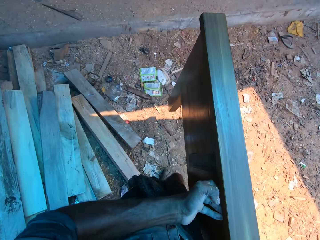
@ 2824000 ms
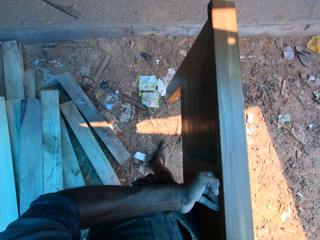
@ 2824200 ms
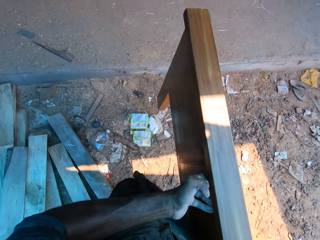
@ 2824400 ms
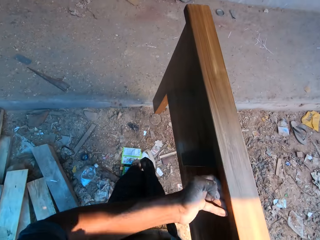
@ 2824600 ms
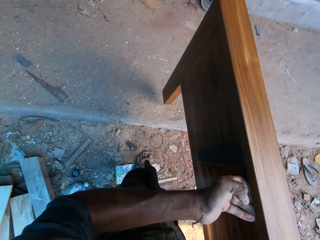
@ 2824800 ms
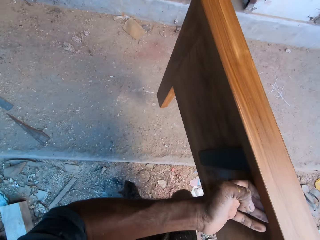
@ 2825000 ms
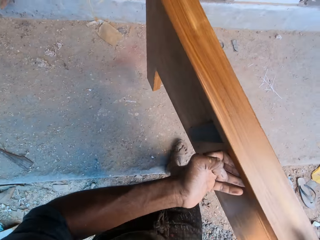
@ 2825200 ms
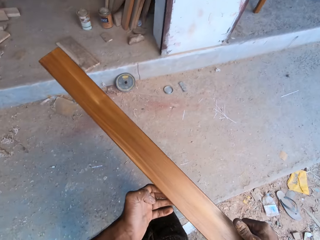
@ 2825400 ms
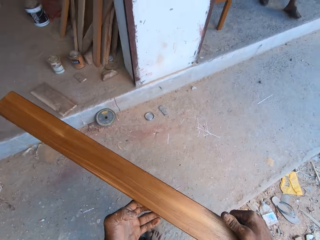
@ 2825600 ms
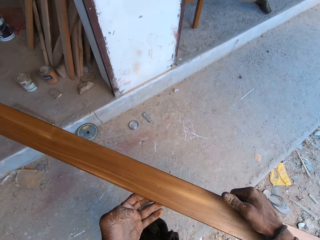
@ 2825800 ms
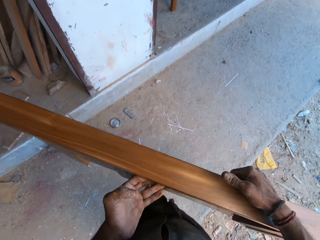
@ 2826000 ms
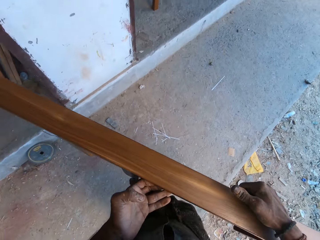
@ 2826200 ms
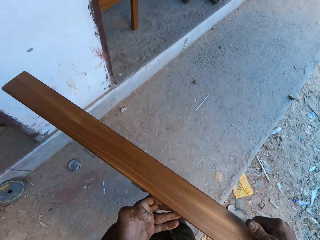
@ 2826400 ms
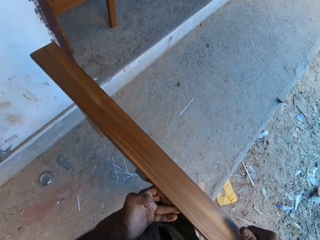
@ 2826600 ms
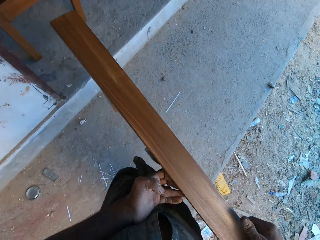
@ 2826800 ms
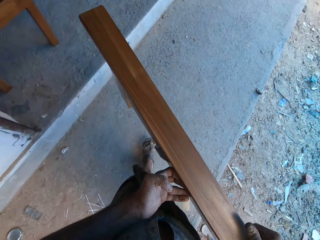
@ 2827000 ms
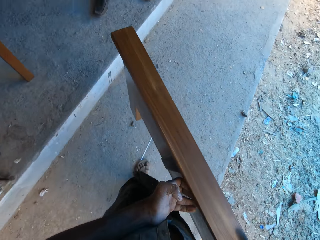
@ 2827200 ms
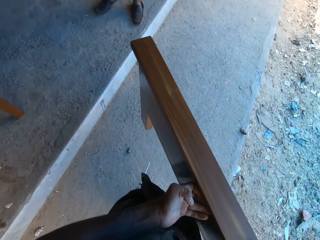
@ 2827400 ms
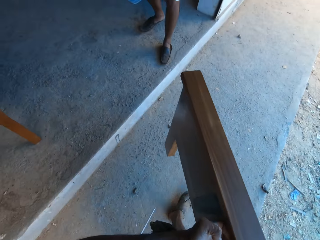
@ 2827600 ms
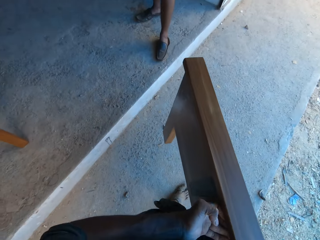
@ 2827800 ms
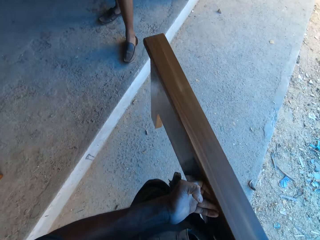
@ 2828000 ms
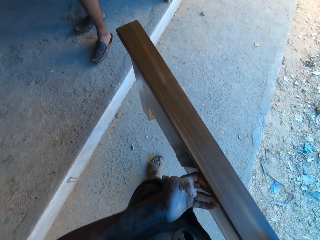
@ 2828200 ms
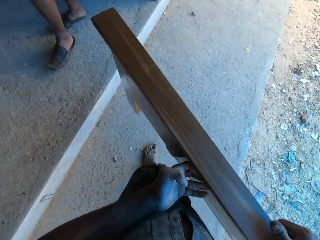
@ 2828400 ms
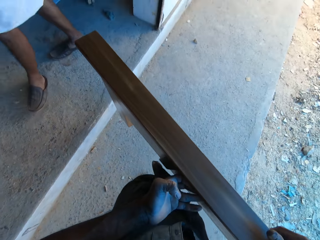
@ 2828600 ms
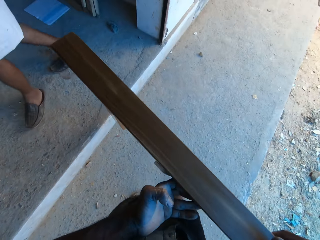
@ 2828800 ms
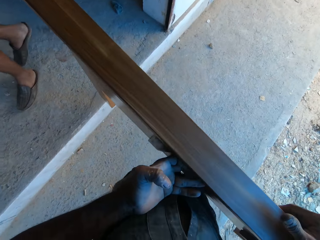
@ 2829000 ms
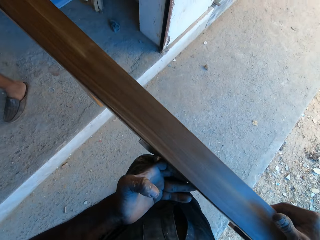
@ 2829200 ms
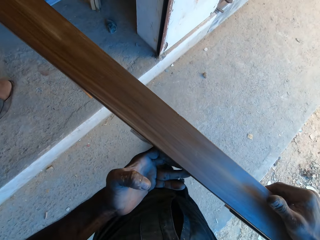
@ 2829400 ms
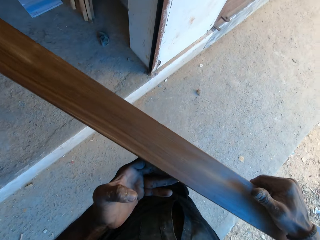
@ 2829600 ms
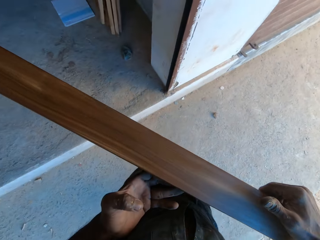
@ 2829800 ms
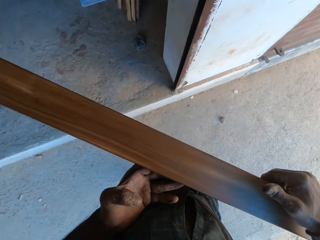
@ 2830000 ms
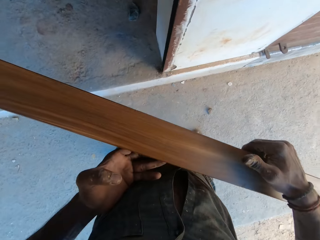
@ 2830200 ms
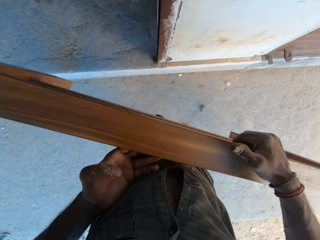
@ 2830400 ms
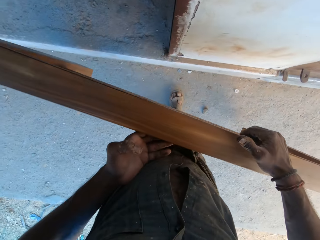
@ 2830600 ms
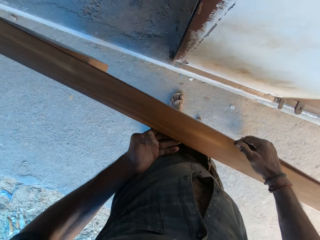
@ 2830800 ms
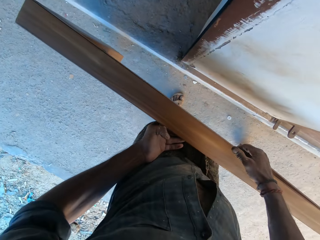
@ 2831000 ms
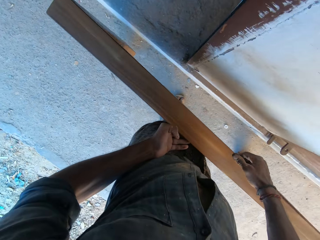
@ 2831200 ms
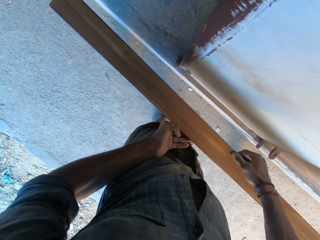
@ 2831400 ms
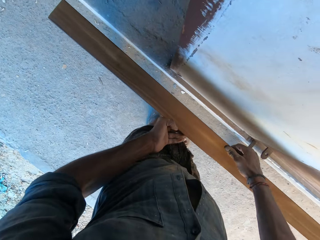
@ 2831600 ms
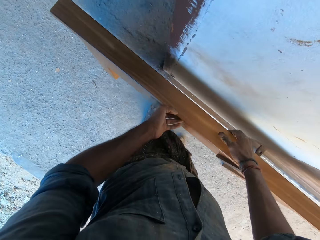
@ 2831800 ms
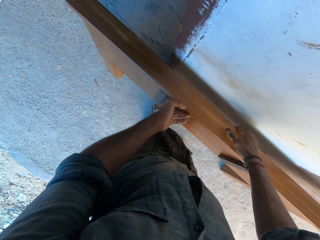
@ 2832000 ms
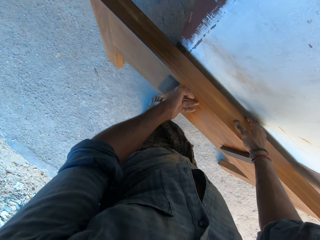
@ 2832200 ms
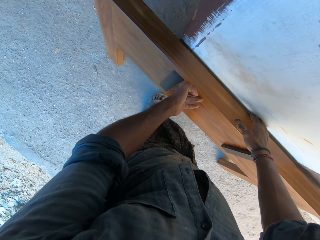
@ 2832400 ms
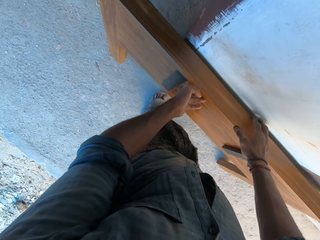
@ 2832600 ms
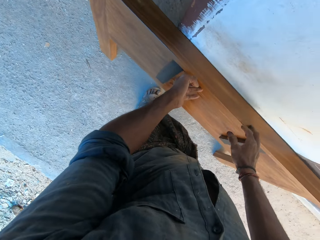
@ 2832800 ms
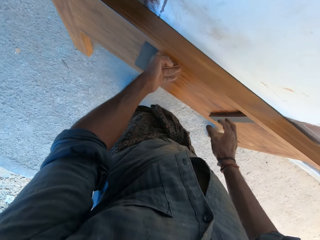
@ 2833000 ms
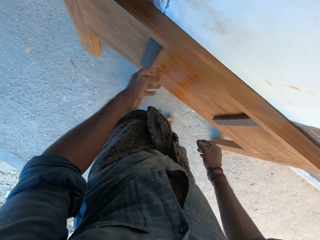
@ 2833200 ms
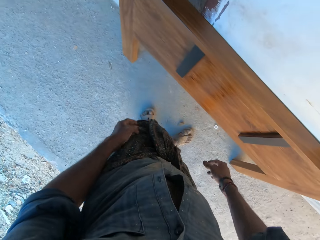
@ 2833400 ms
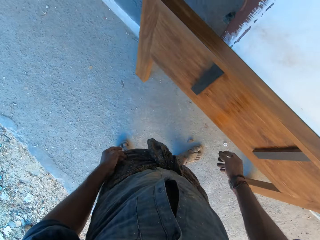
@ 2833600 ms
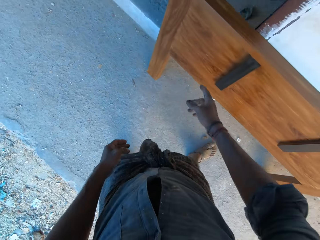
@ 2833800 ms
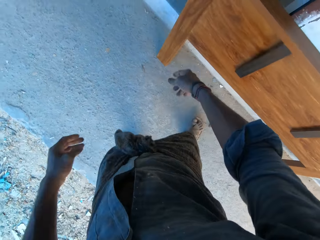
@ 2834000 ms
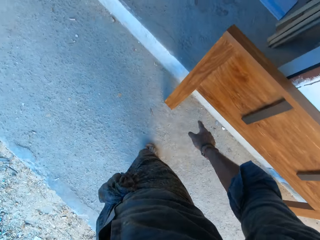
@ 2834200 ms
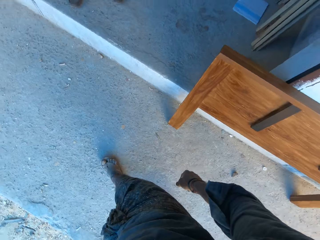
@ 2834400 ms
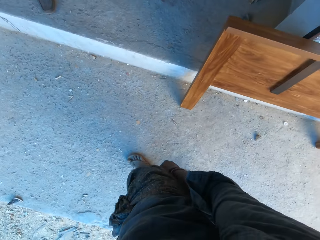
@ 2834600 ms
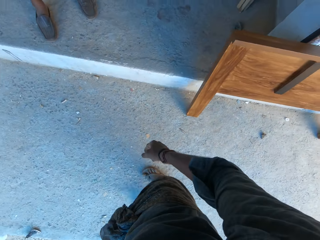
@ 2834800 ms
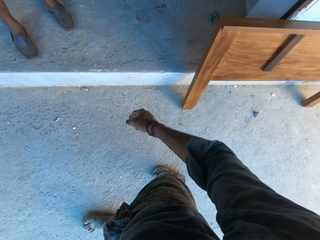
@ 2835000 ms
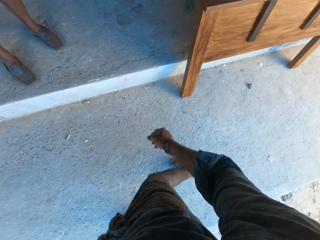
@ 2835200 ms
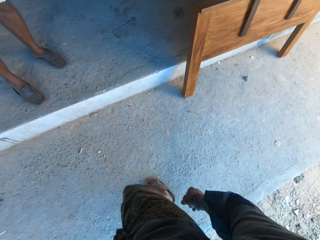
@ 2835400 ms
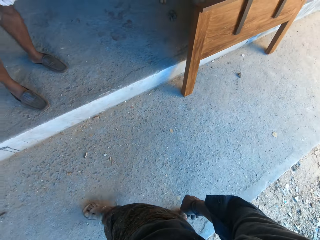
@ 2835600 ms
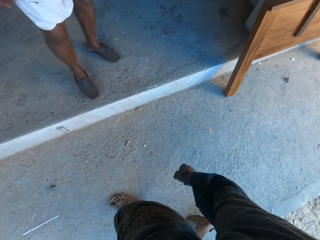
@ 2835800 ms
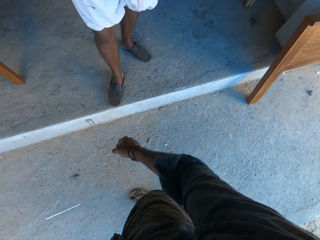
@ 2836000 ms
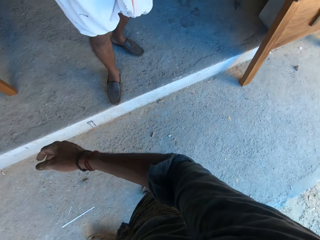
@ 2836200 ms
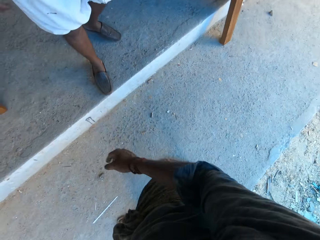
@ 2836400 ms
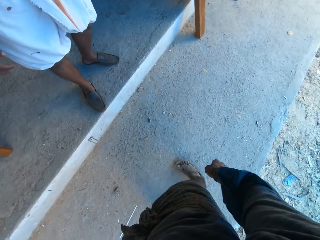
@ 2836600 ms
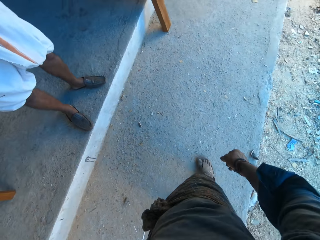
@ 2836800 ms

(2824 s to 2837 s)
The camera wearer interacts with a man. He converses with the man. He drops the wooden frame or bed board on the floor with his hands. He kneels the bed board on the wall.

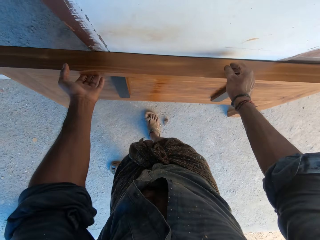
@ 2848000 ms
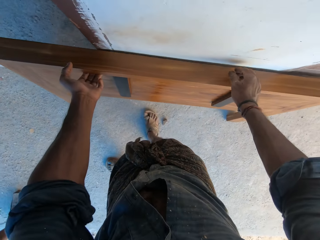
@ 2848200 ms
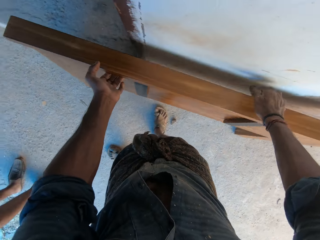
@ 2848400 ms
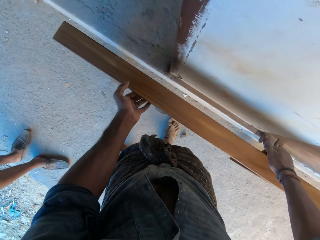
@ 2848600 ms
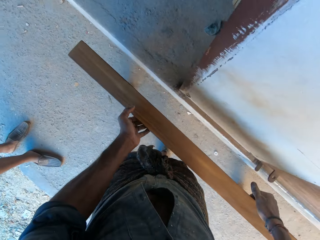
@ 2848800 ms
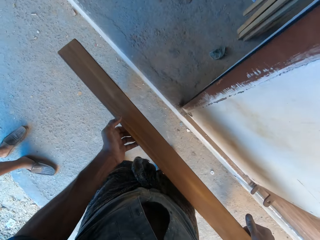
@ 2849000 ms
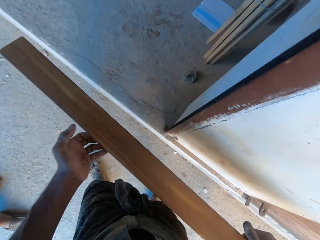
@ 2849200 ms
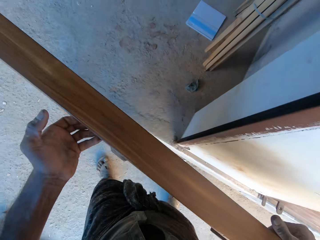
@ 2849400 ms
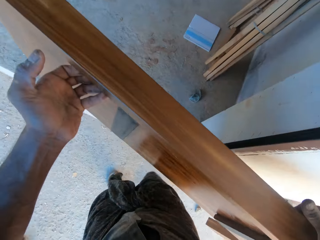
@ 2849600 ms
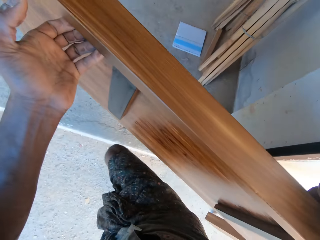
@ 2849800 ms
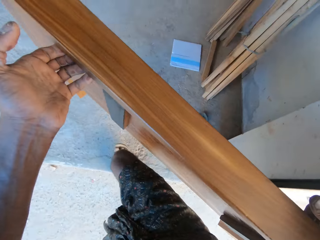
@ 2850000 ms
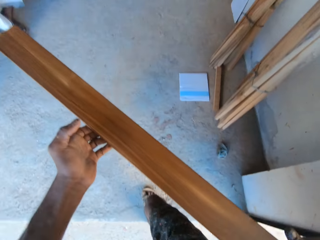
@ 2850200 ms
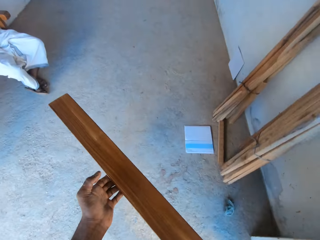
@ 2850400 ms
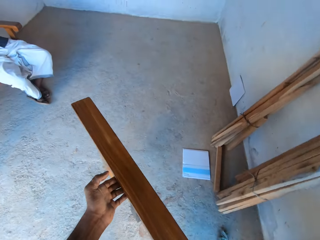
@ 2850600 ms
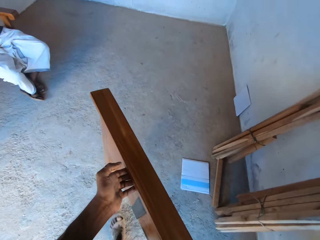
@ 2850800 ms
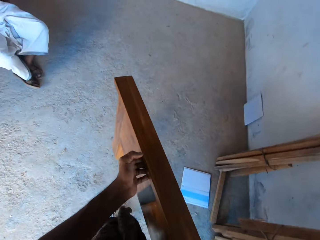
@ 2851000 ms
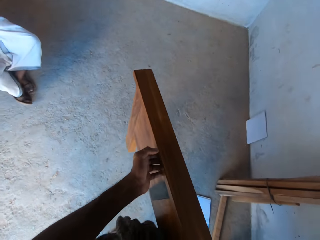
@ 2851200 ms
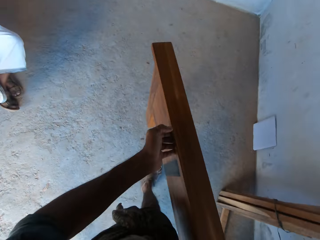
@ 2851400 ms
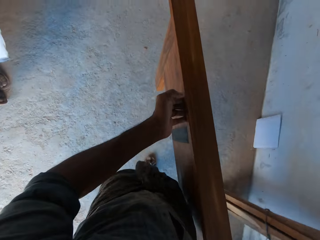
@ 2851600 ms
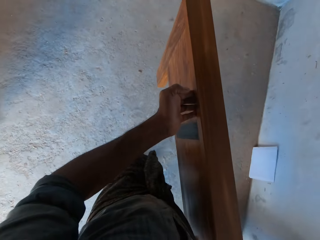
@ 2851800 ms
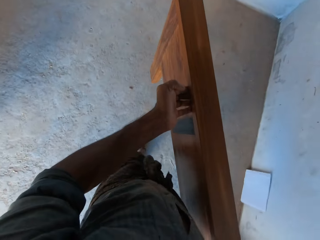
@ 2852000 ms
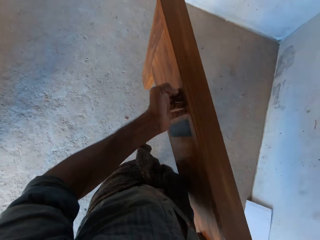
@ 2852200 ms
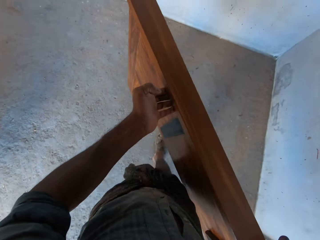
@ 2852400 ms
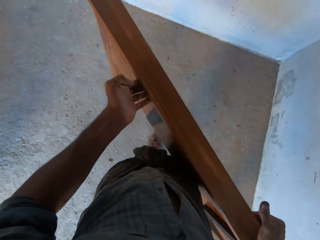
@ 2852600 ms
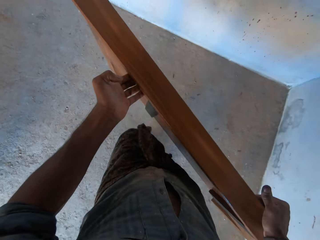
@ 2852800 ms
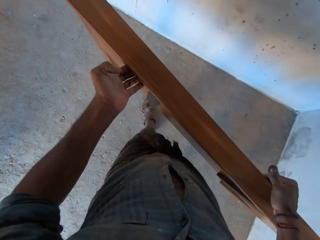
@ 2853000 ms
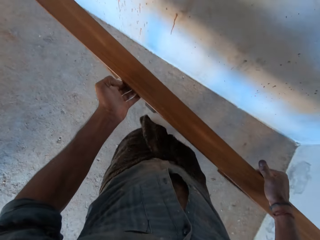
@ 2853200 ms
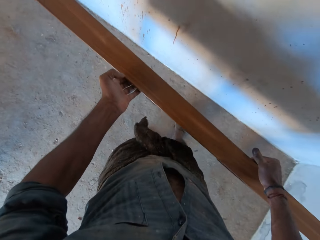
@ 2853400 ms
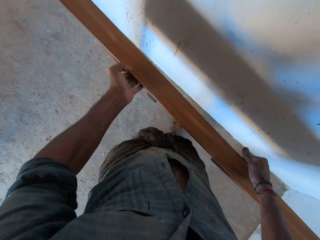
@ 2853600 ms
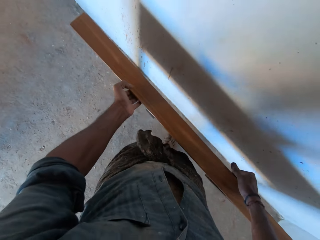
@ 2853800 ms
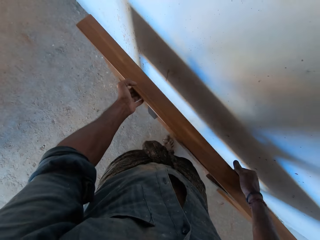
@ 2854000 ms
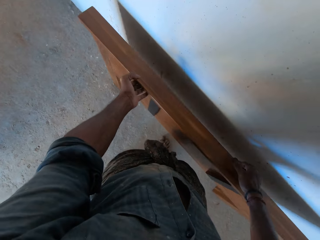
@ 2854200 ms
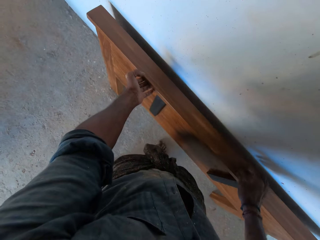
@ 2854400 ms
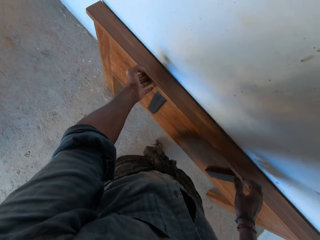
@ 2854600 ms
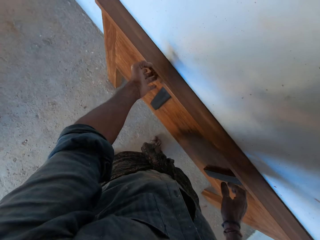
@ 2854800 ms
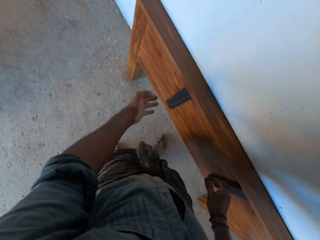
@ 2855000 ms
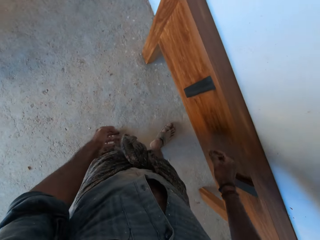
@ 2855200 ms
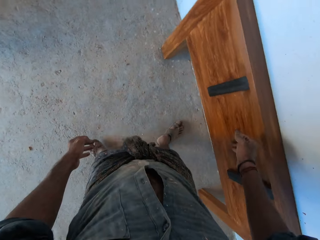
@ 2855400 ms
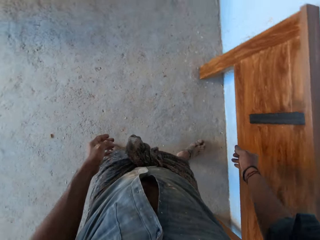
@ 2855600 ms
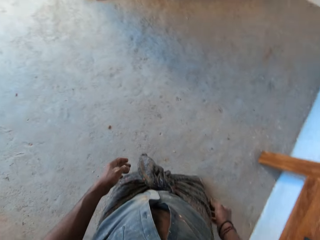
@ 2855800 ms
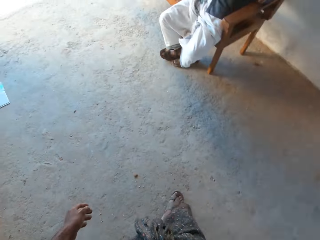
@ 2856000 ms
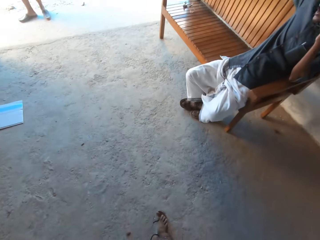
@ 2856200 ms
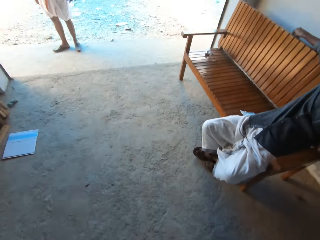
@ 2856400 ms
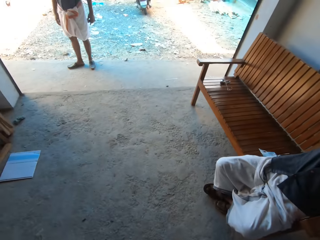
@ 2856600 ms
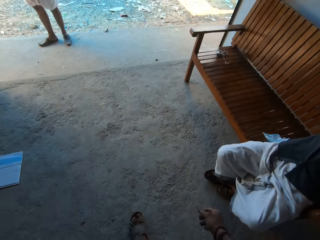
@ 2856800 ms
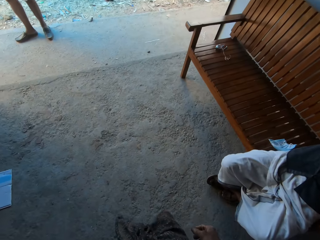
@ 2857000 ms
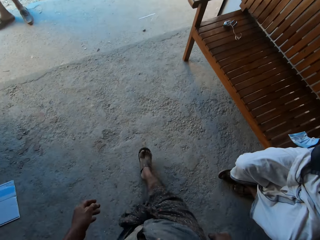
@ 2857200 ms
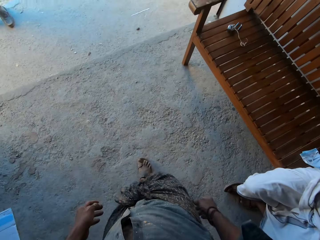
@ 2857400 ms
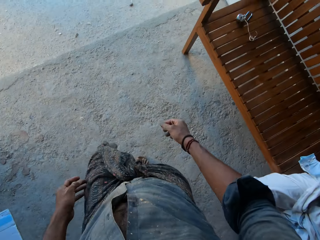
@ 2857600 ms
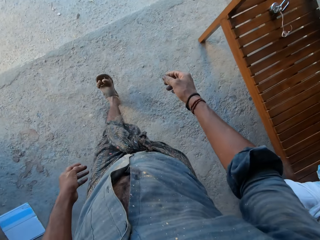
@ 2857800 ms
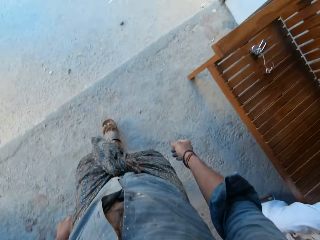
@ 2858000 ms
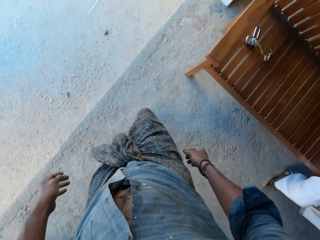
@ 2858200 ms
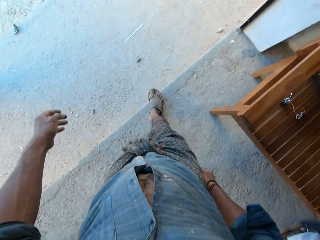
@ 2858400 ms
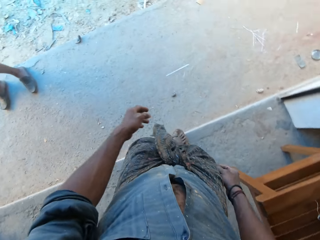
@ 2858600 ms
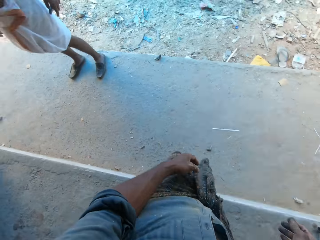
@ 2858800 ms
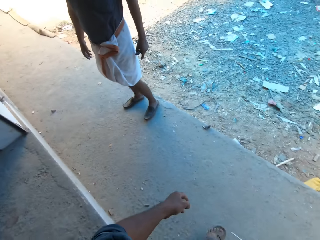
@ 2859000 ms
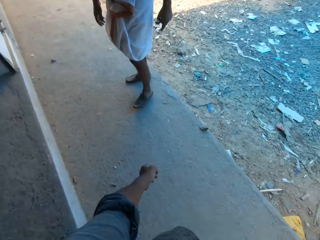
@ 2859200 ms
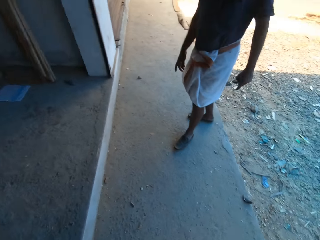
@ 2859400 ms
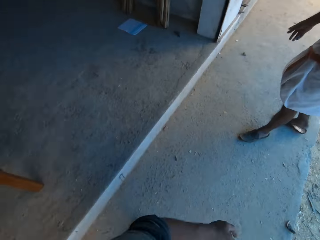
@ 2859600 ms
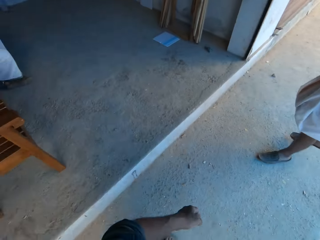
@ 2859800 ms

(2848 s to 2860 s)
The camera wearer picks the wooden frame or bed board from the floor with his hands. He converses with a man. He drops the wooden frame on the floor with his hands. He kneels the bed board on the wall.
